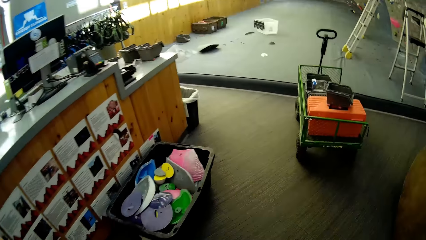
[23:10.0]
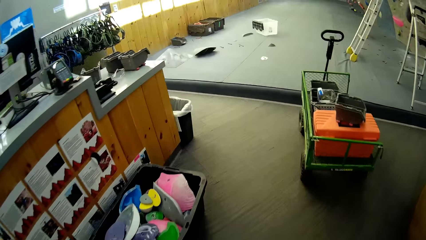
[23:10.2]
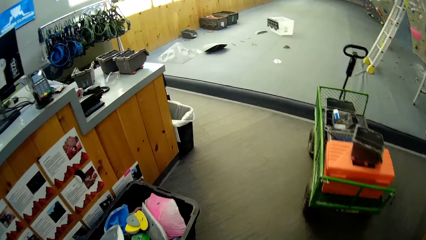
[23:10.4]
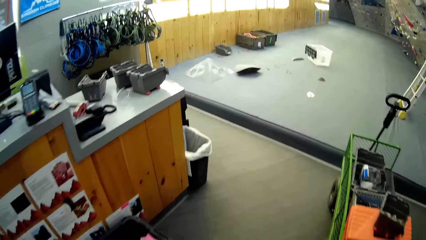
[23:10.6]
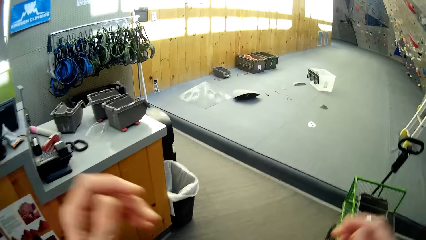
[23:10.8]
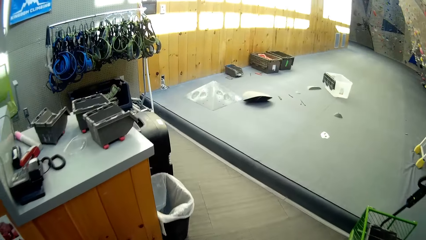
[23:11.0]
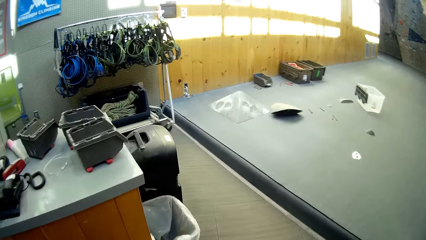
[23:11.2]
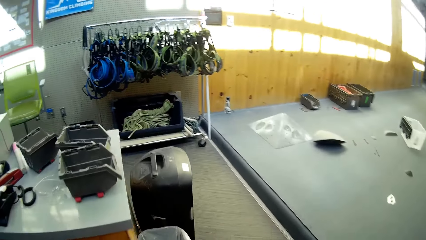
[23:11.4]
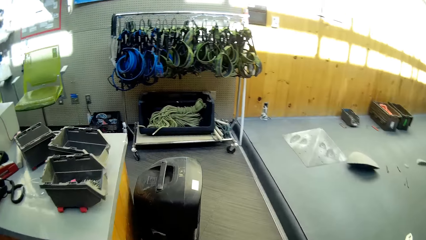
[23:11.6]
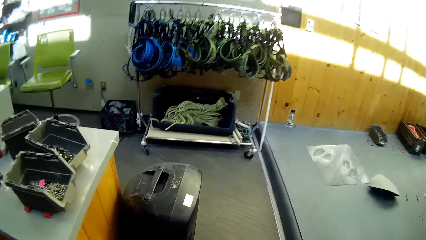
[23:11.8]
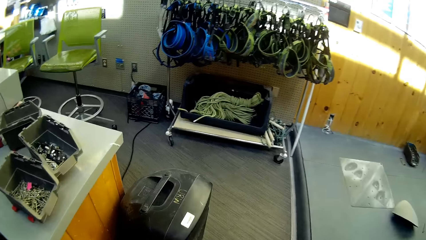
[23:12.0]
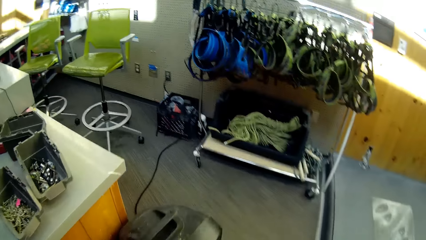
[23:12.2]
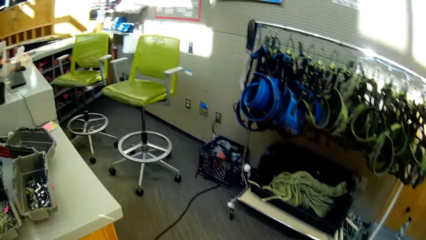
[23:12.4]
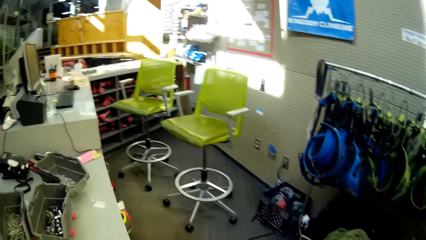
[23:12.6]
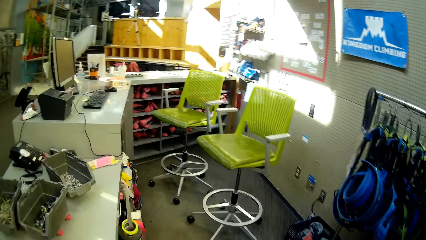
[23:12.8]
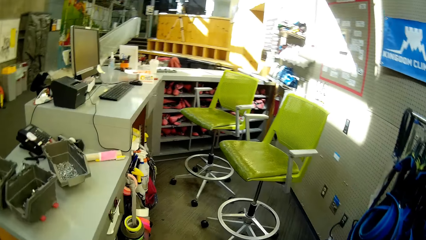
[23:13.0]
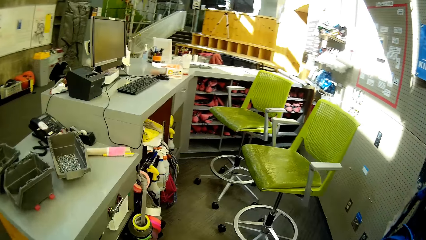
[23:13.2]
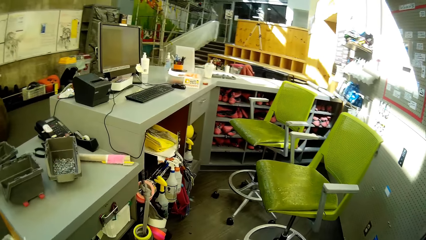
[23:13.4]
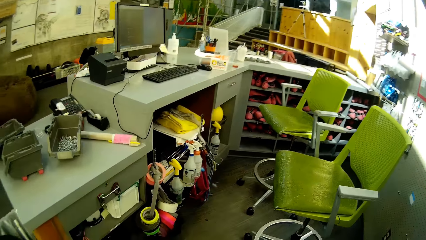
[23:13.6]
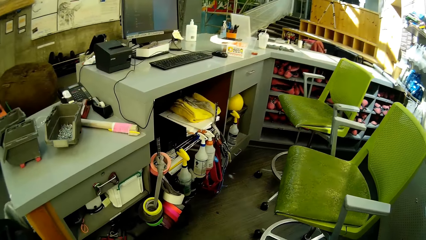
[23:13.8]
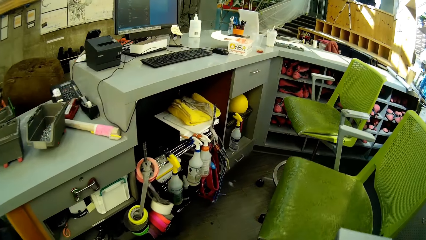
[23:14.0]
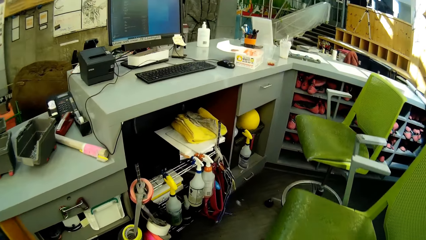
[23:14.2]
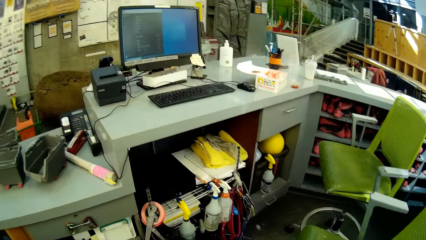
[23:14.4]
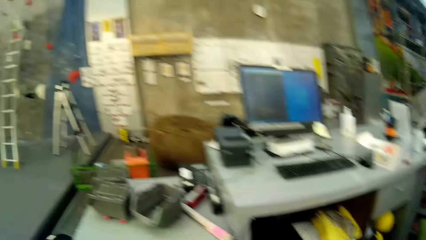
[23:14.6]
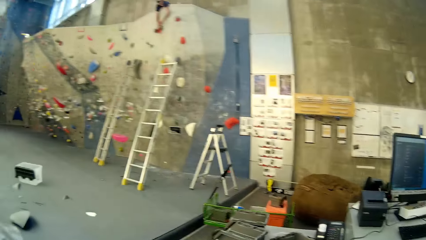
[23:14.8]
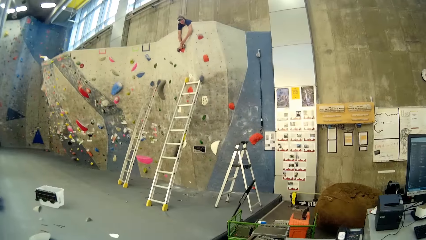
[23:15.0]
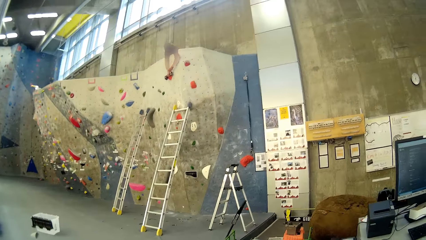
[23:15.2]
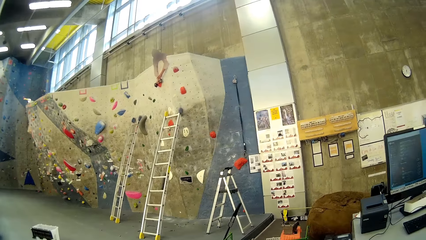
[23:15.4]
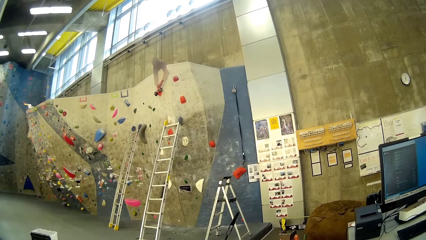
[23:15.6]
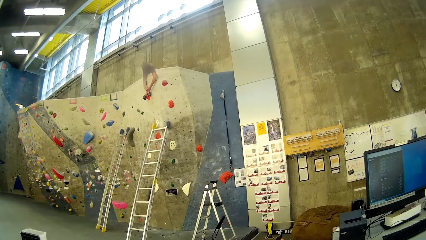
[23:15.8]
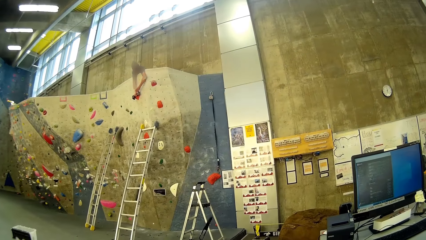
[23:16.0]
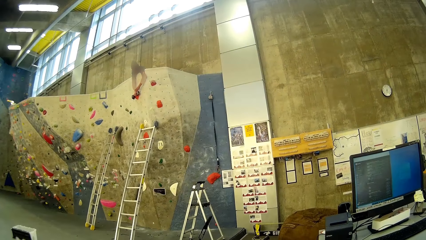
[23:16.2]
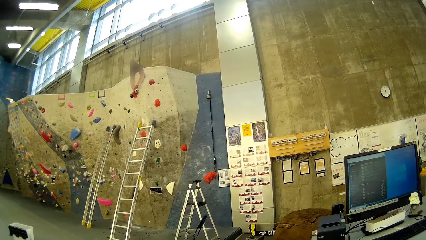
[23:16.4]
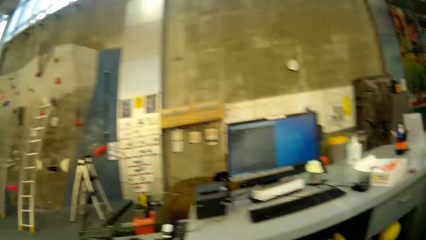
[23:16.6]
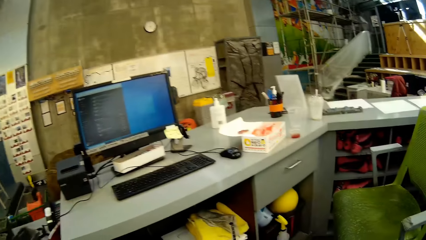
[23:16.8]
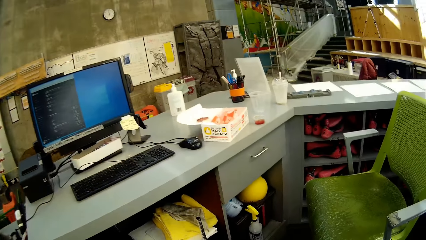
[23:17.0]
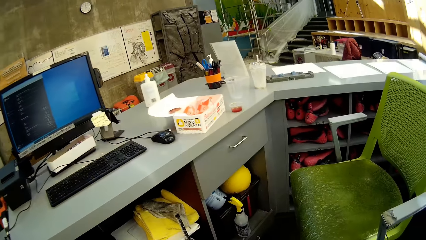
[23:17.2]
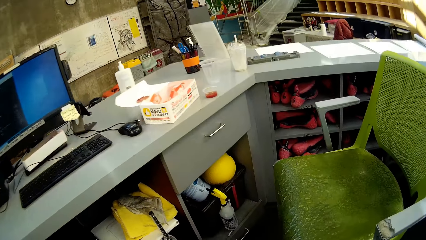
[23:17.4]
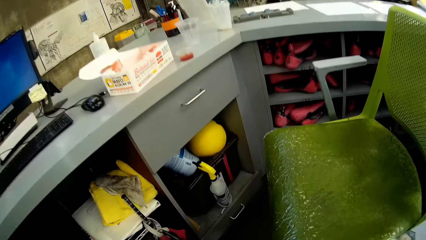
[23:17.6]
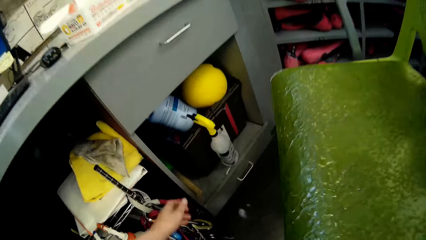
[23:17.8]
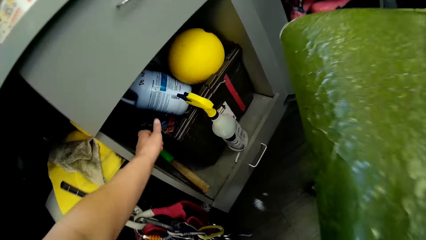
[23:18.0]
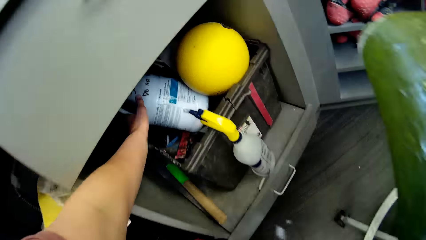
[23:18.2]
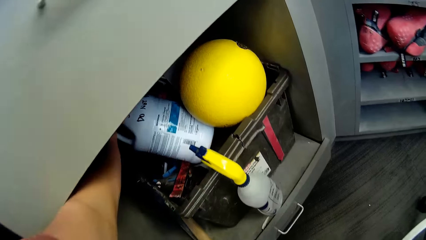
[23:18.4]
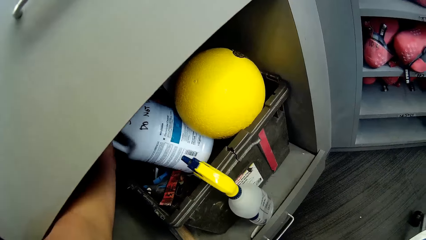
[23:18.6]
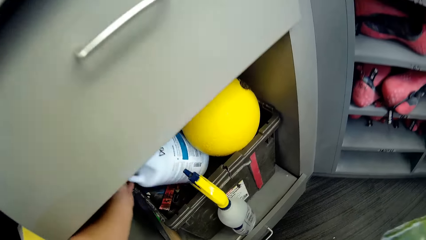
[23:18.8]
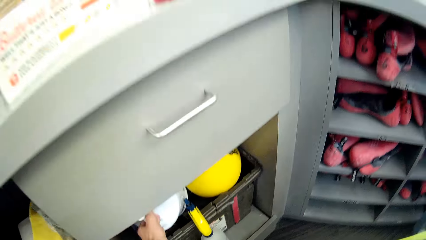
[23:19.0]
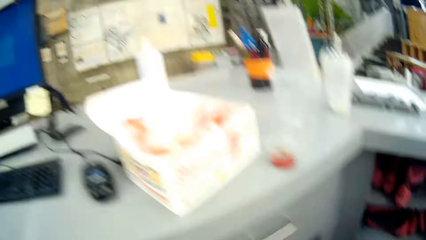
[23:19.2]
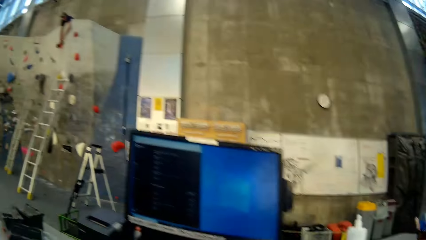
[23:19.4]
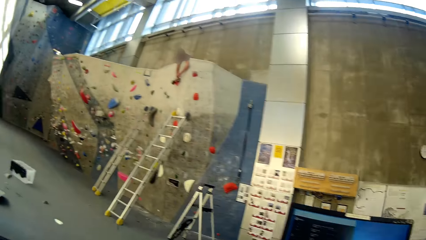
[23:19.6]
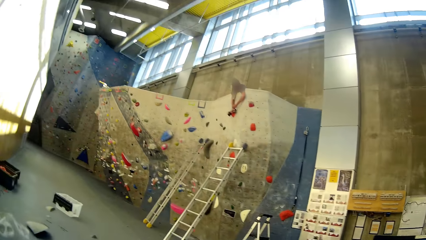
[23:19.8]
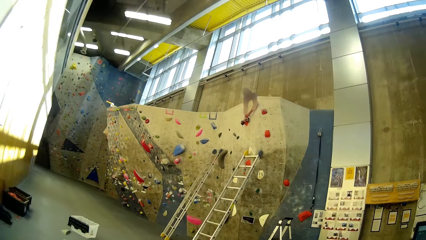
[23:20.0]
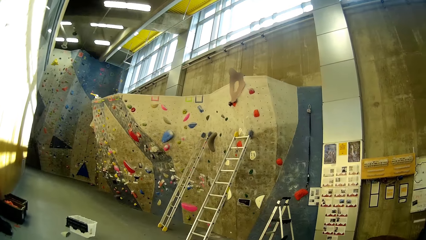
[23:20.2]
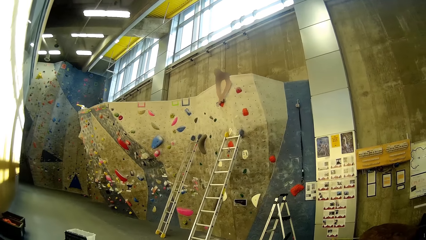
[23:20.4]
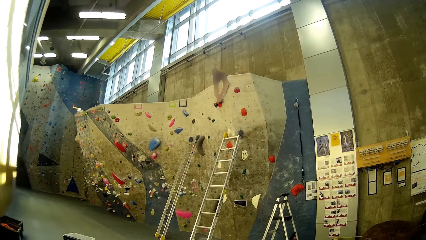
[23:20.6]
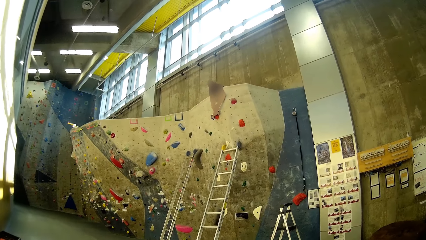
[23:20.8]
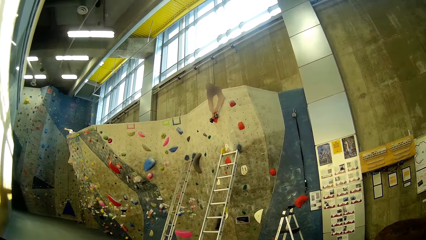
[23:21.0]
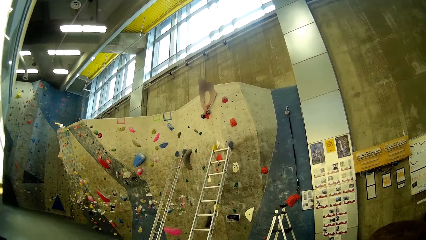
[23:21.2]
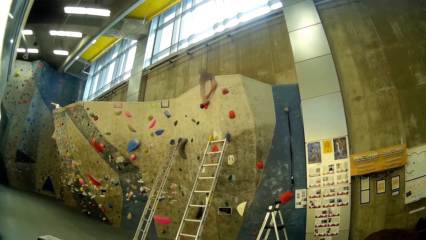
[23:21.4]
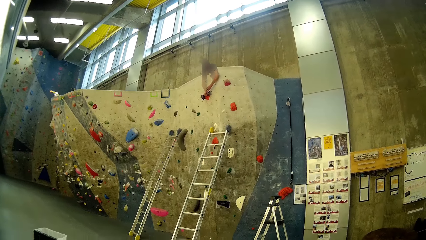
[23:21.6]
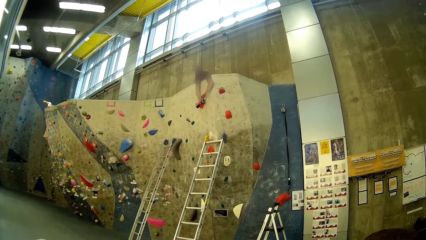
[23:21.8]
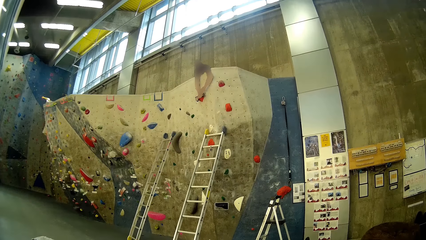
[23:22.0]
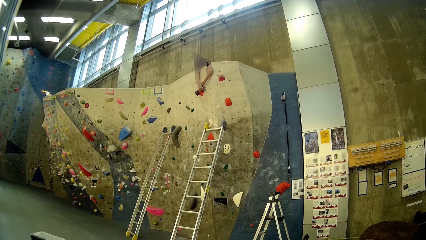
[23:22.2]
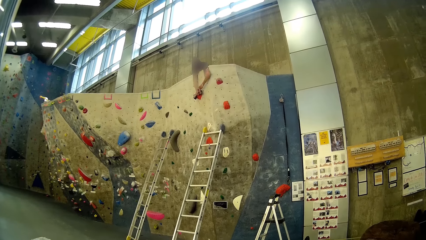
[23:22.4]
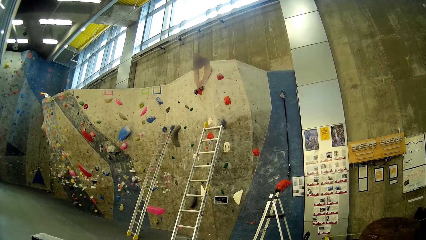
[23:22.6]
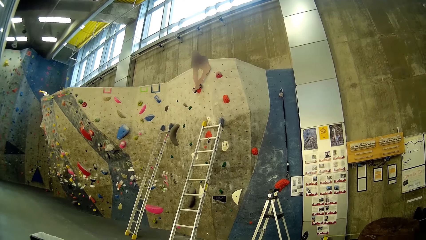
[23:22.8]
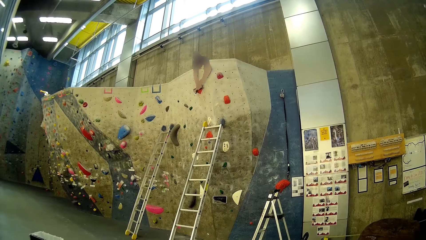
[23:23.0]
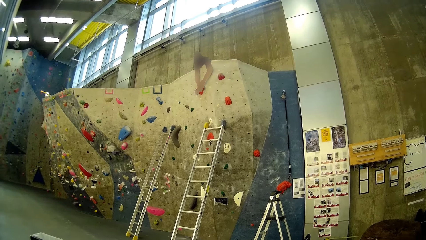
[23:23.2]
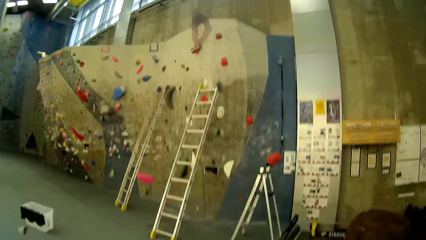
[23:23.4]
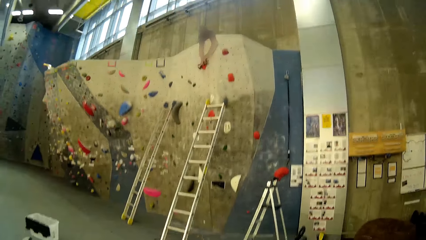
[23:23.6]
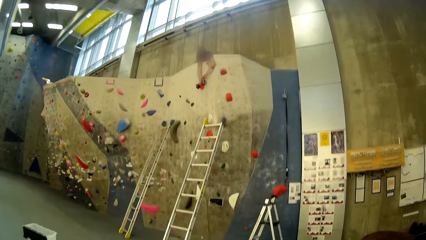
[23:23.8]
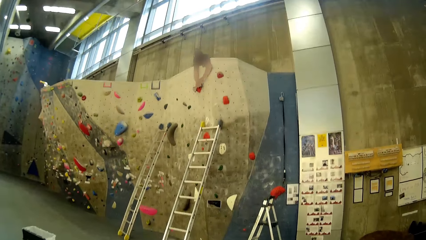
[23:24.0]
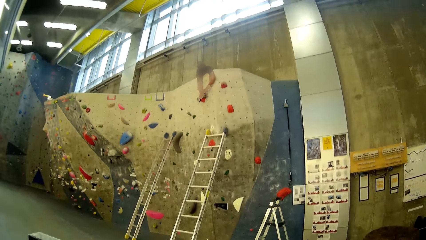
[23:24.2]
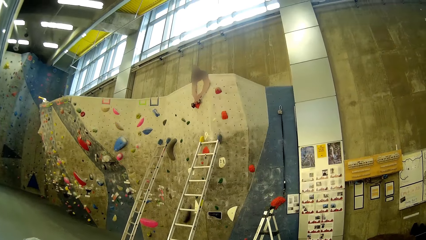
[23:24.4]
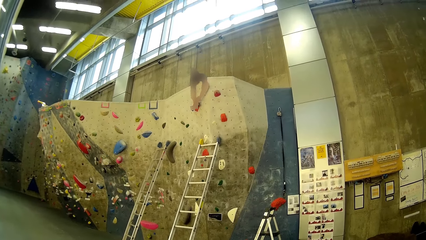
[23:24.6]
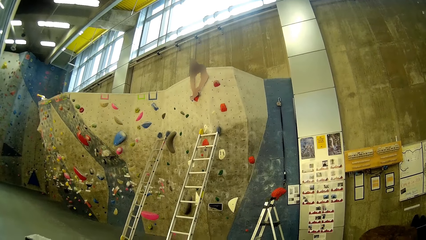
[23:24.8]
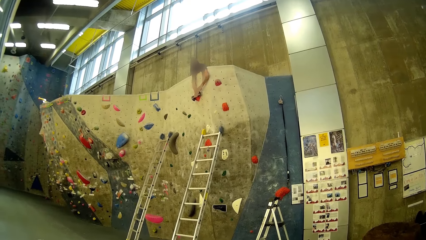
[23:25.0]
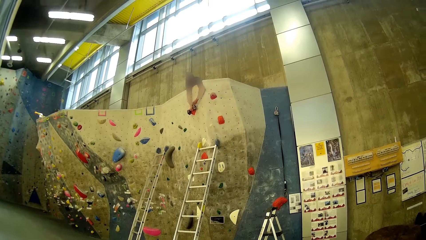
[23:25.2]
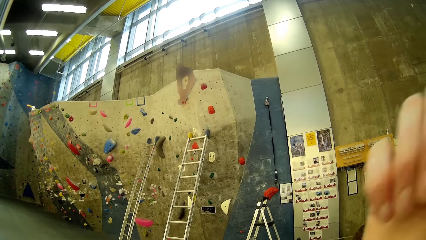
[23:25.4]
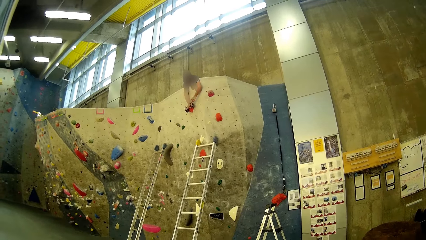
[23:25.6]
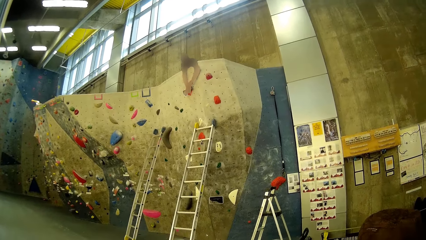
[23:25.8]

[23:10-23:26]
A man works on a wall in the room. The camera wearer picks up a bottle of shoe spray from a cabinet drawer. They stare at the room.
